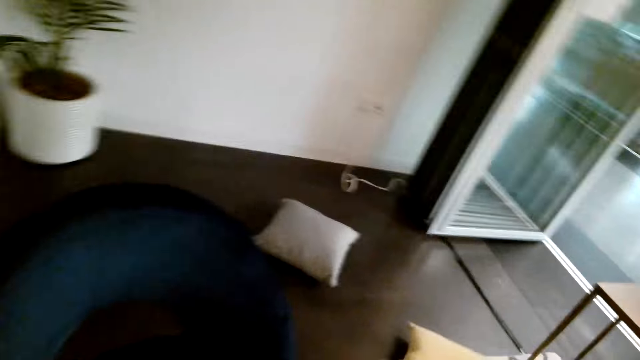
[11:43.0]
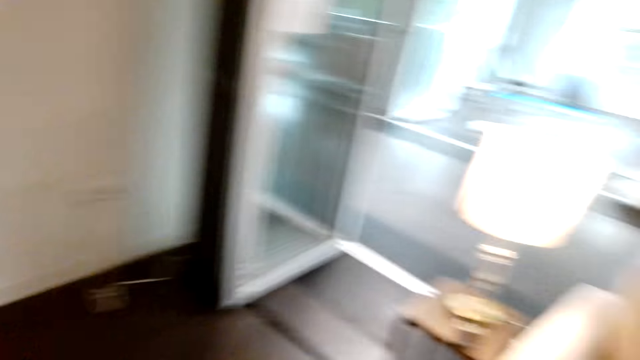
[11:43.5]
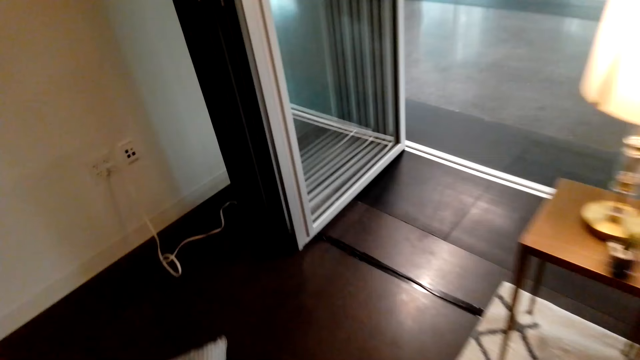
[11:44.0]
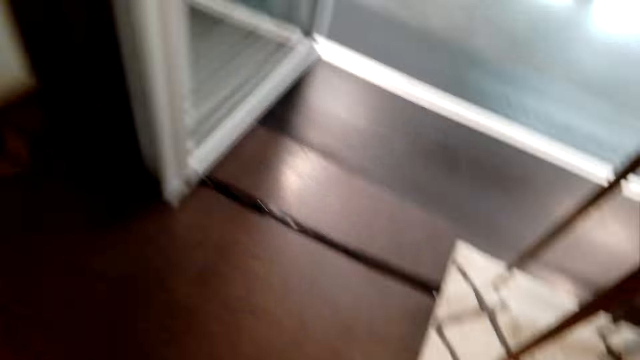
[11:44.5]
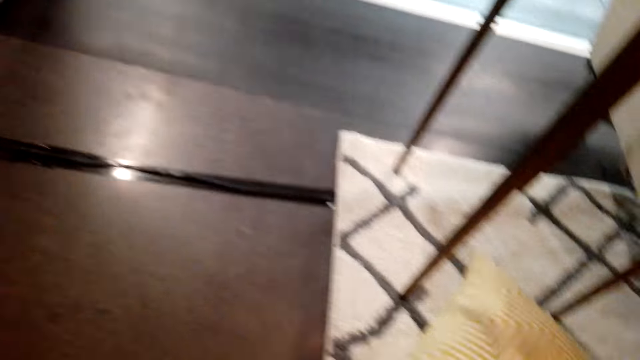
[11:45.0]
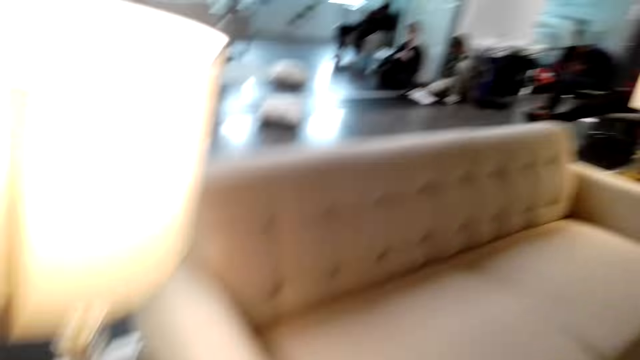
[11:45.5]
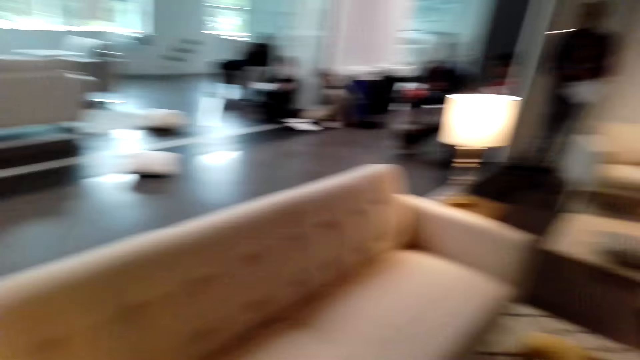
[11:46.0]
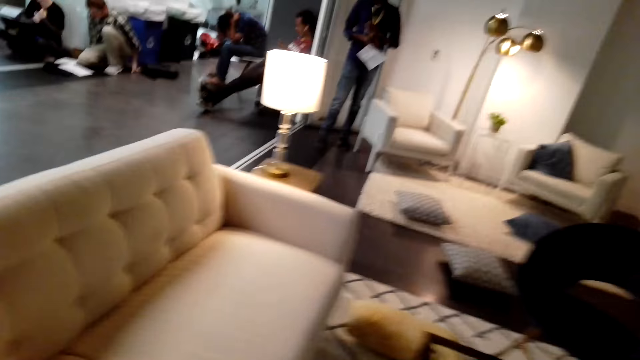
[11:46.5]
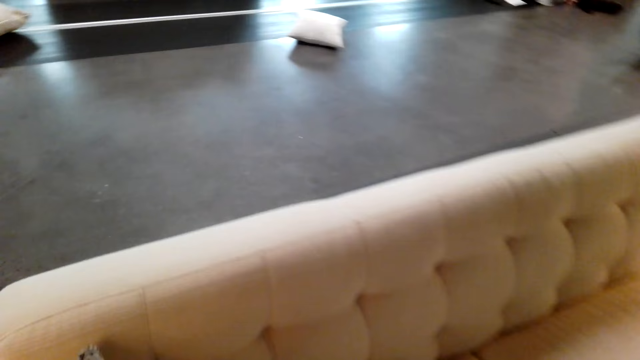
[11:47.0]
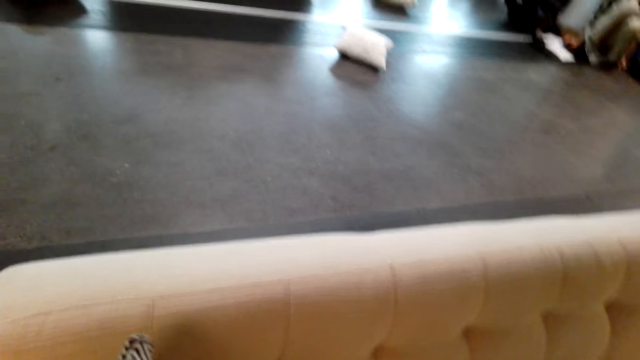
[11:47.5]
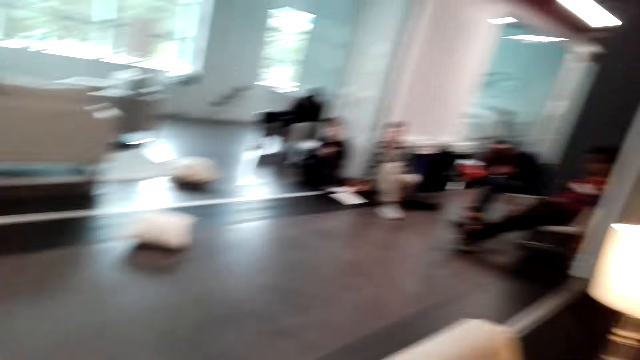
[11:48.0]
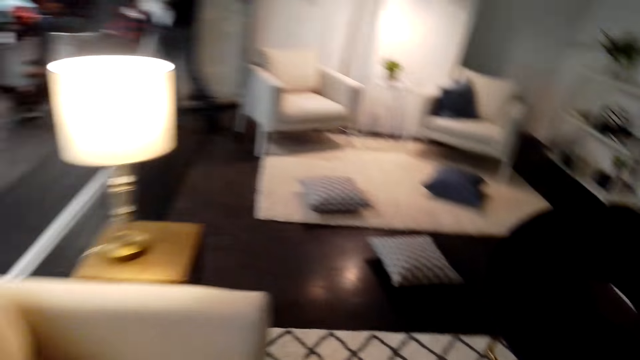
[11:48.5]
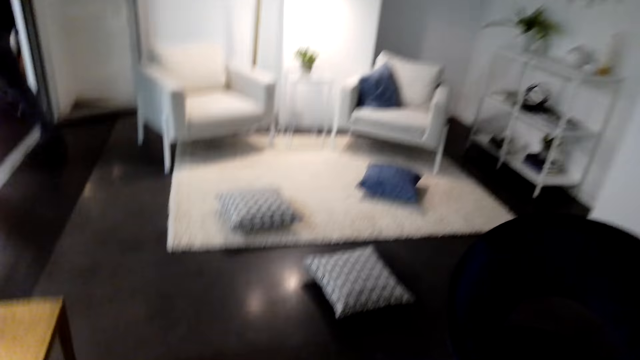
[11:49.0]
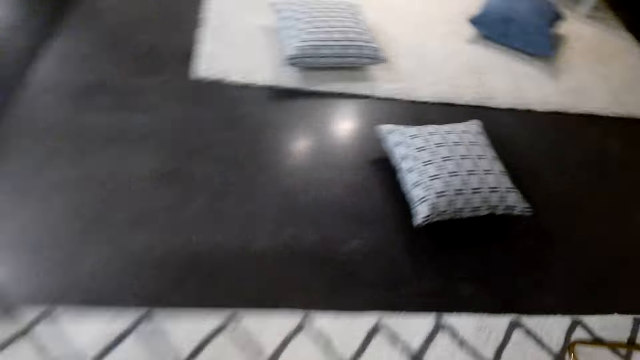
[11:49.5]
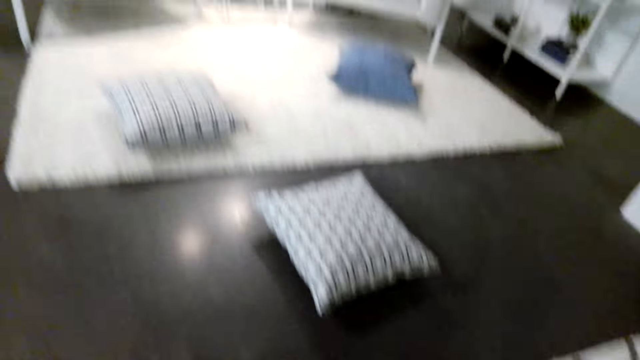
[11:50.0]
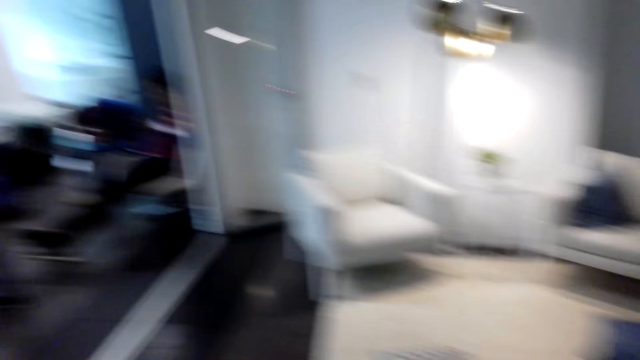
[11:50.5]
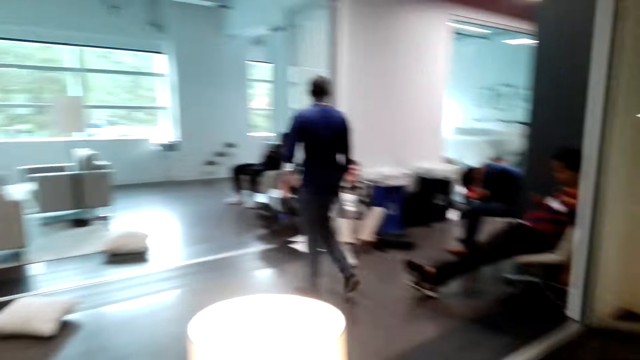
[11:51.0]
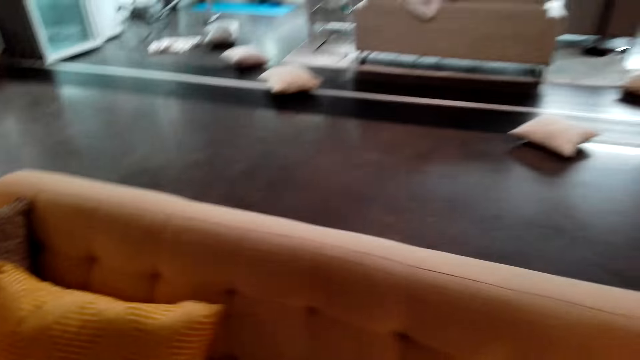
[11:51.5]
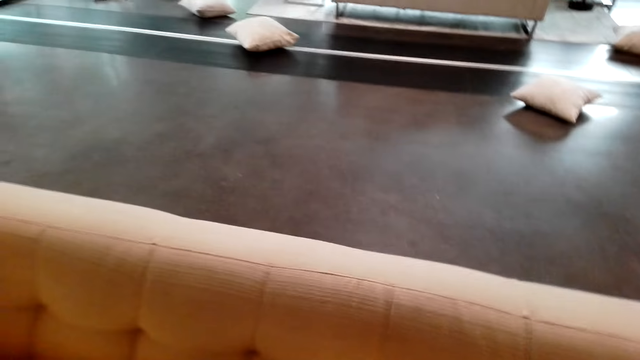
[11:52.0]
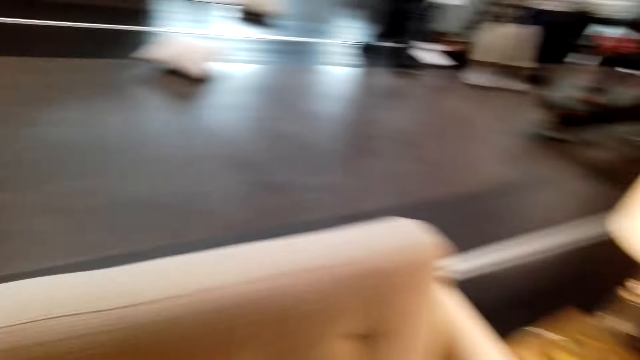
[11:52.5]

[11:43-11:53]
The camera wearer picked the throw pillow. They walk. They put the throw pillow on the sofa.

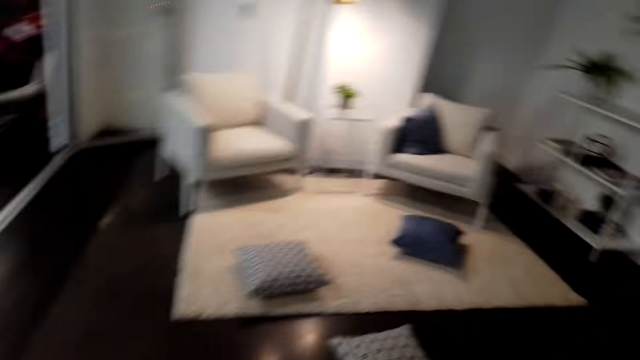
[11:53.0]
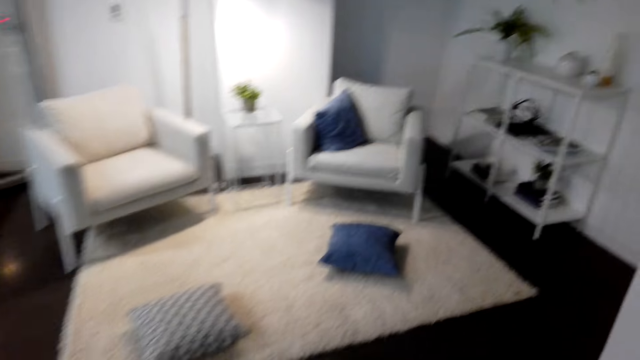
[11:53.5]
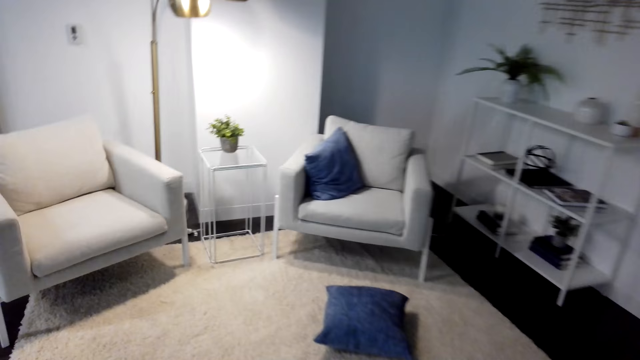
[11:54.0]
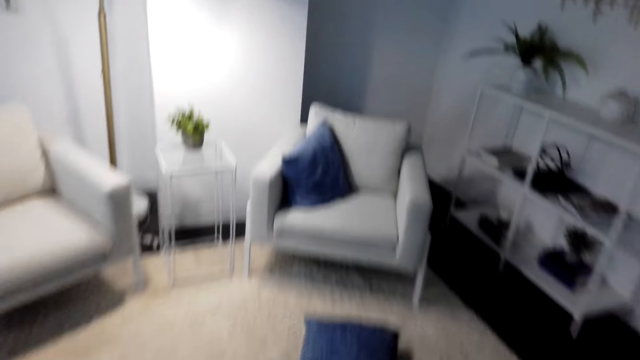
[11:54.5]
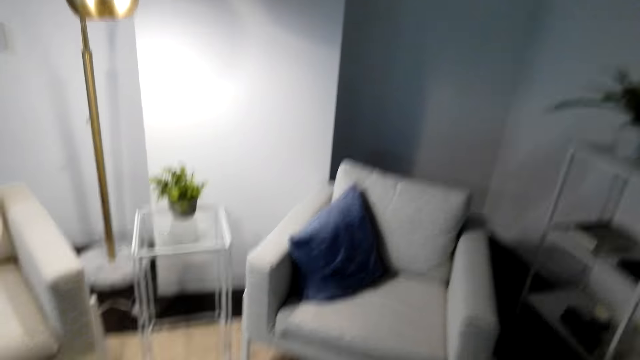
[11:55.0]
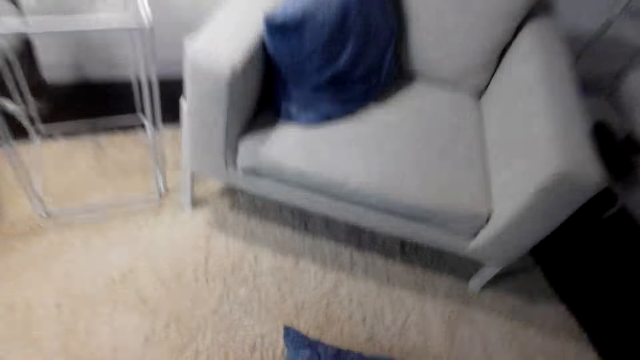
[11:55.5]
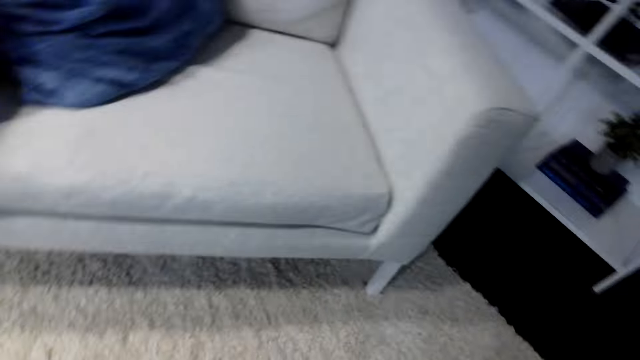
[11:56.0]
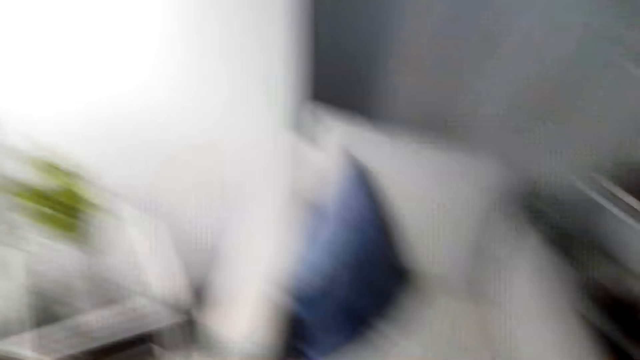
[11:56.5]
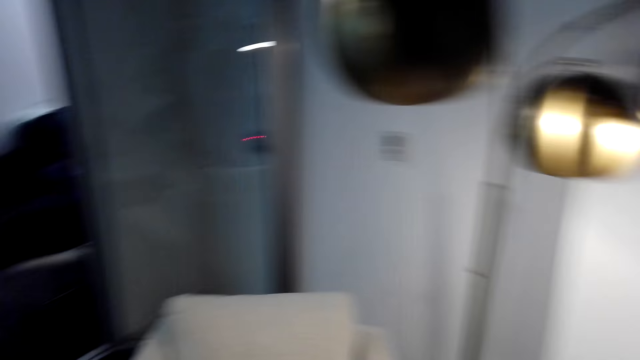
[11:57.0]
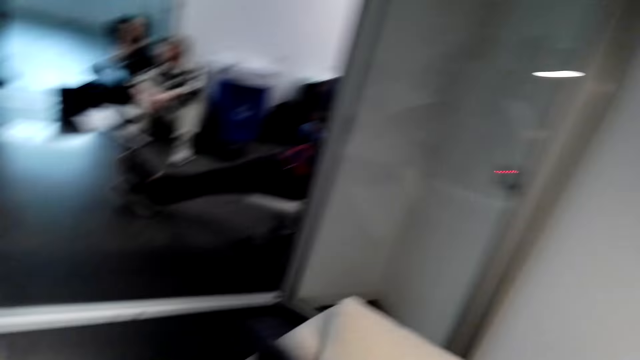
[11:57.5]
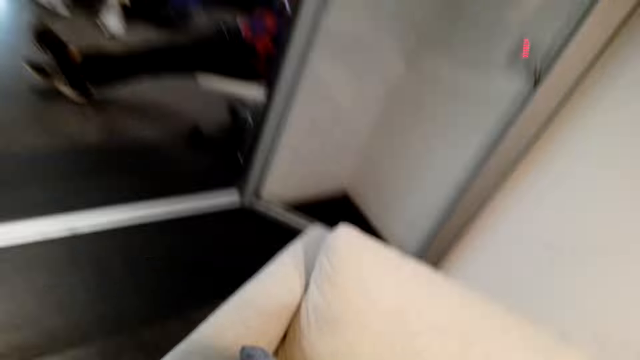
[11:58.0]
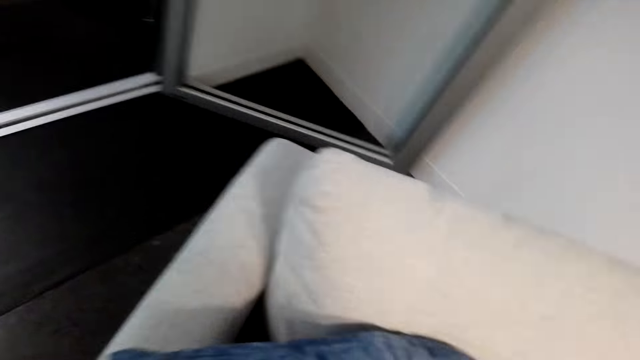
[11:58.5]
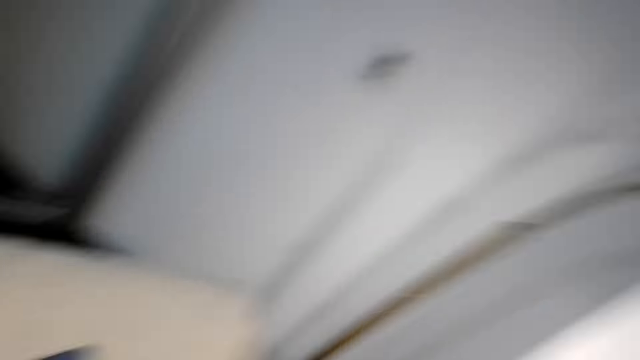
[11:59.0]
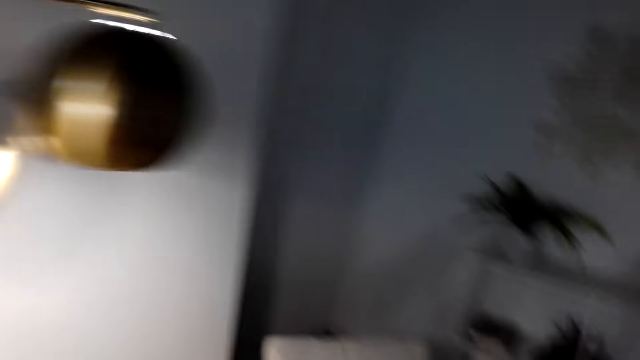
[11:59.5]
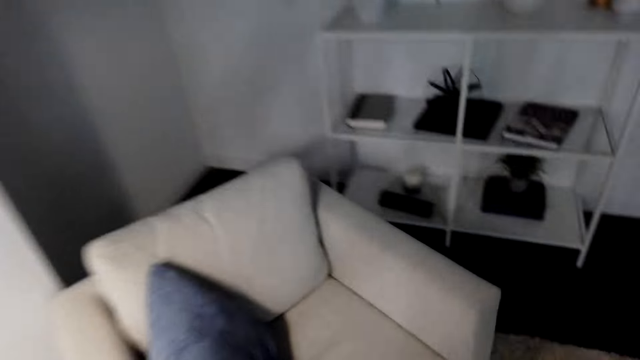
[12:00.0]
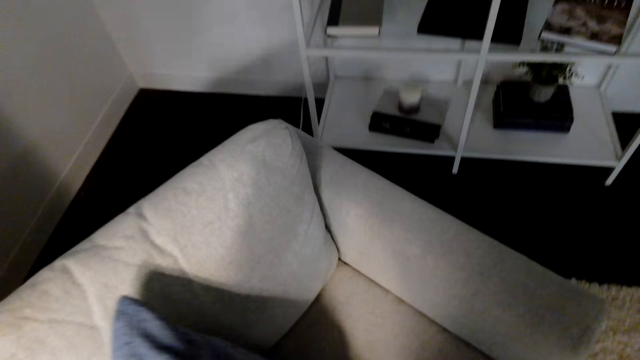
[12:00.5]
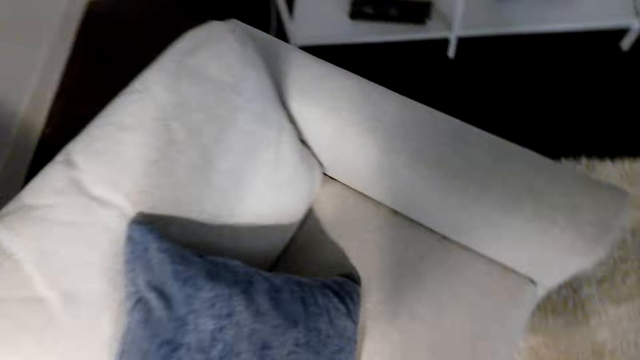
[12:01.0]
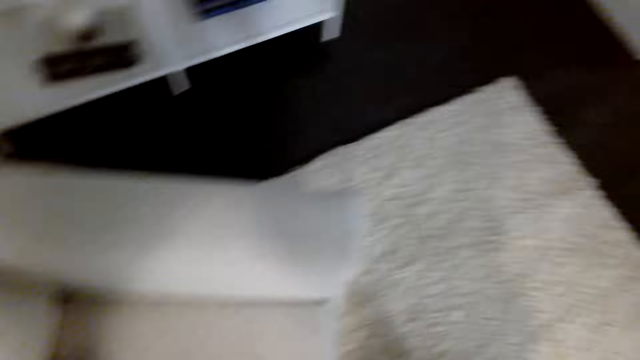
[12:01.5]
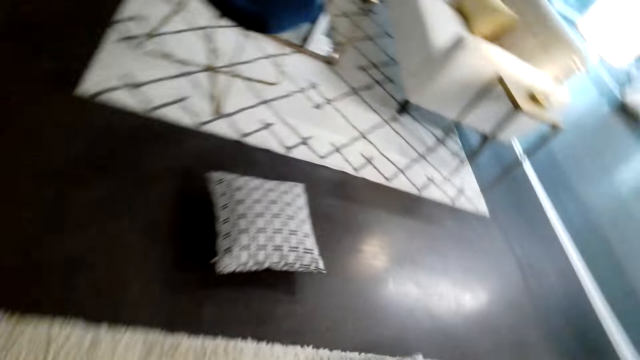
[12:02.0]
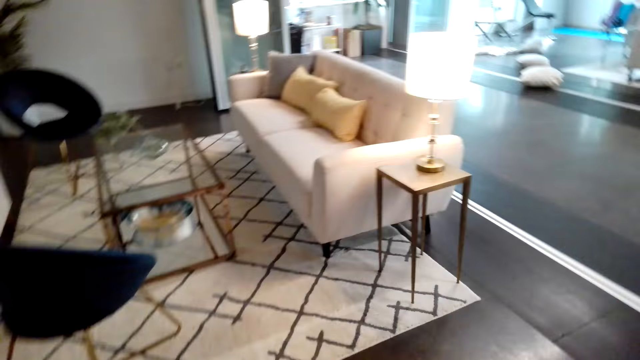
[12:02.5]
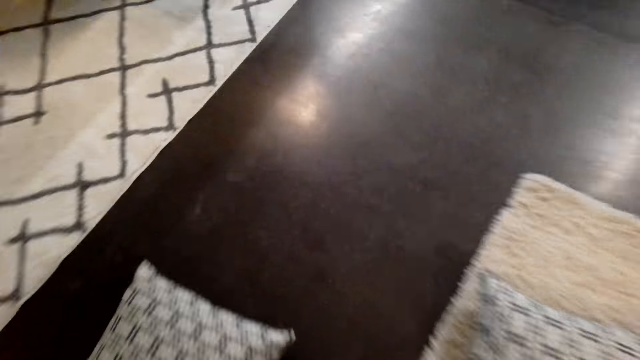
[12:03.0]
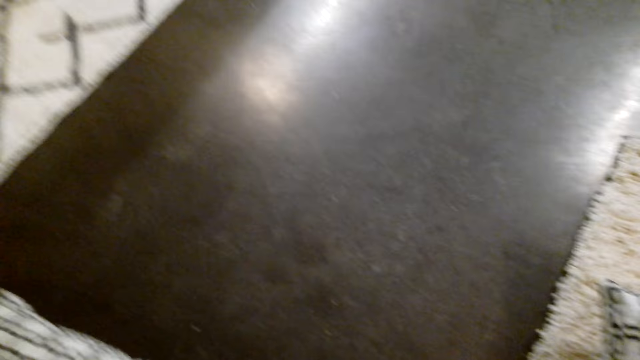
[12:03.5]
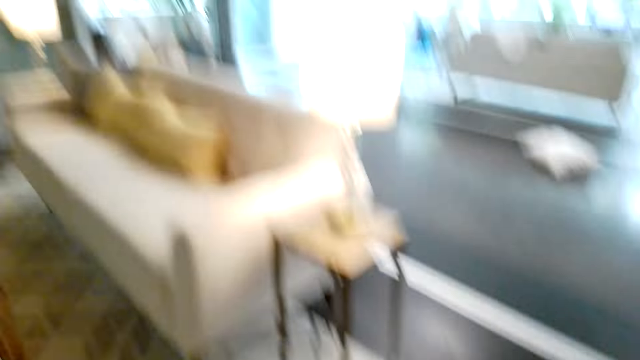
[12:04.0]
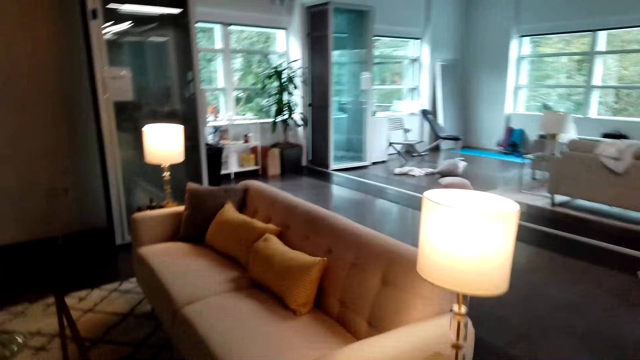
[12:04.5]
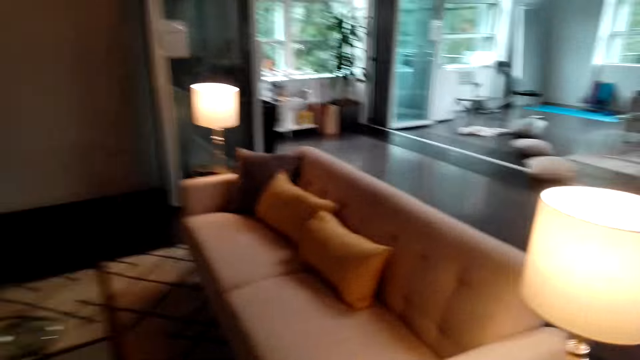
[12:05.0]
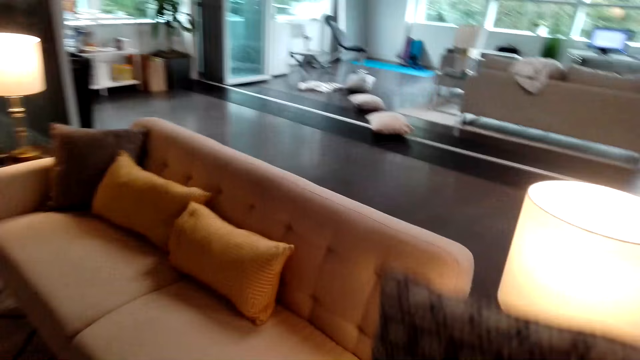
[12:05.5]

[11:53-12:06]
The camera wearer picked the throw pillow. They arrange pillows. They put the throw pillow on the sofa. They picked the throw pillow.
